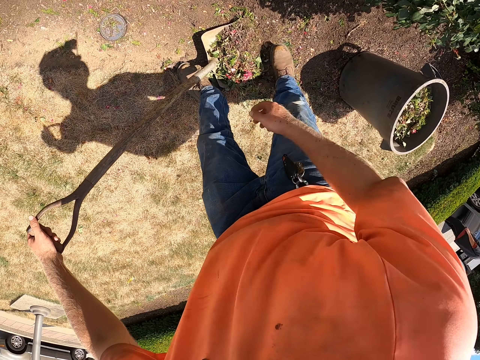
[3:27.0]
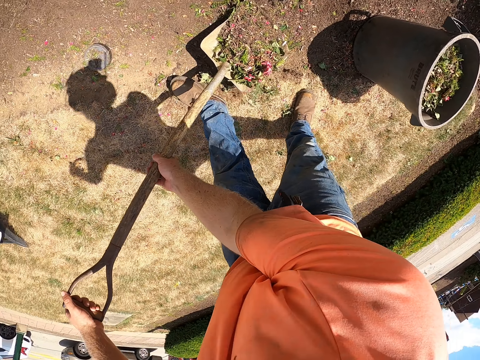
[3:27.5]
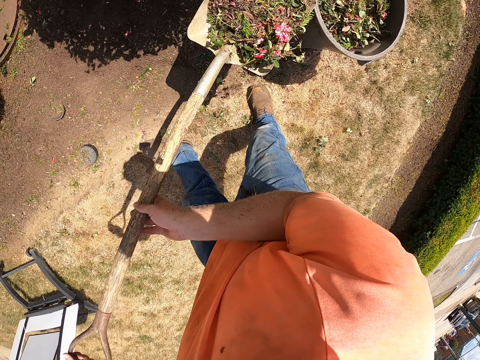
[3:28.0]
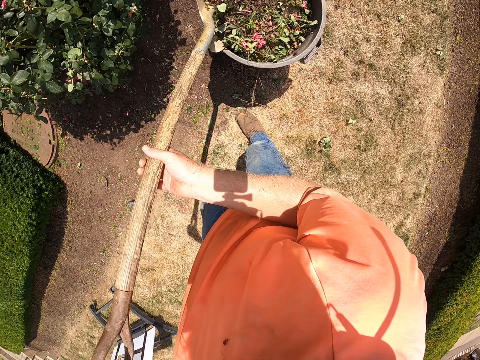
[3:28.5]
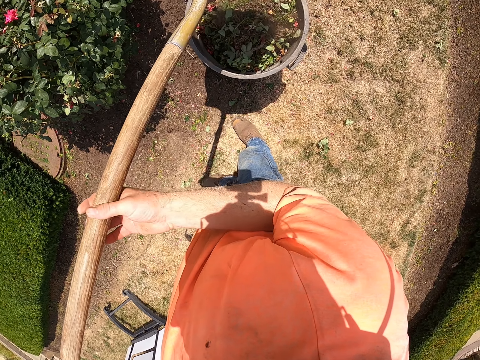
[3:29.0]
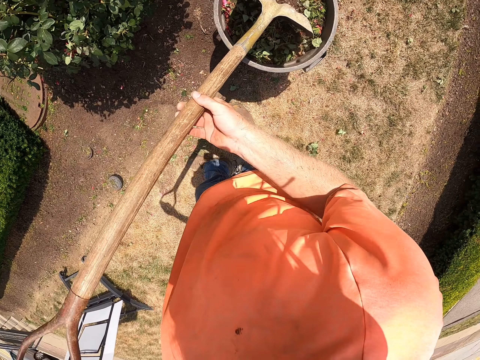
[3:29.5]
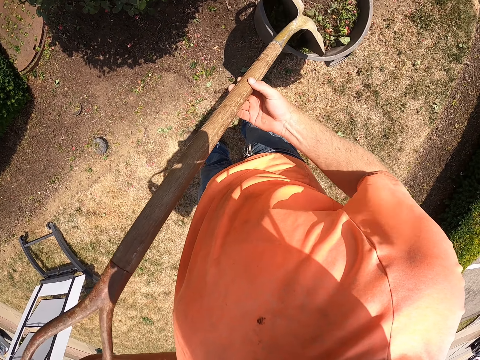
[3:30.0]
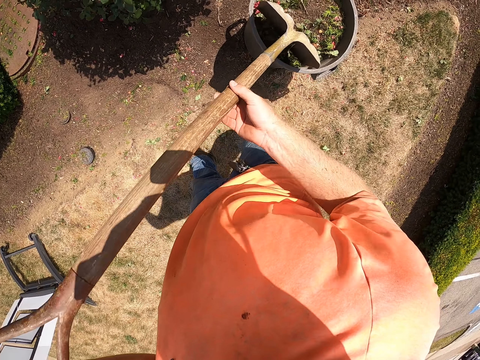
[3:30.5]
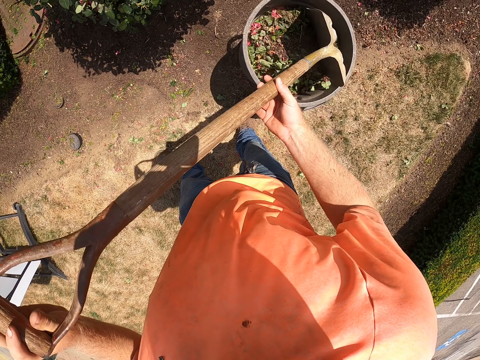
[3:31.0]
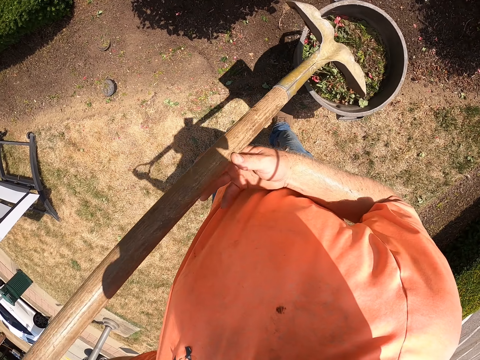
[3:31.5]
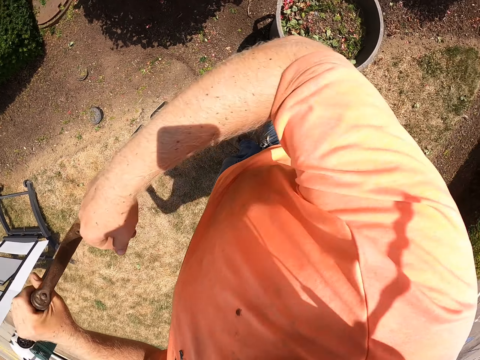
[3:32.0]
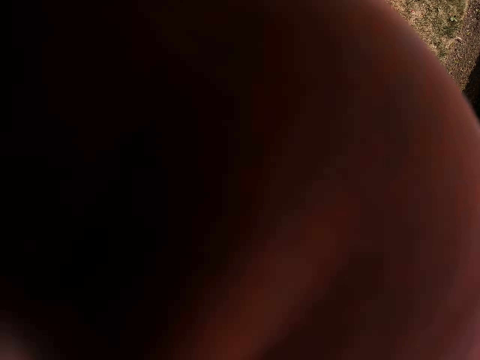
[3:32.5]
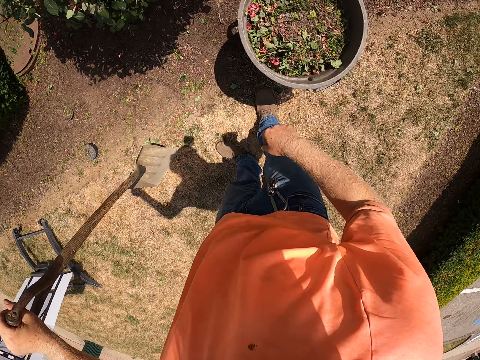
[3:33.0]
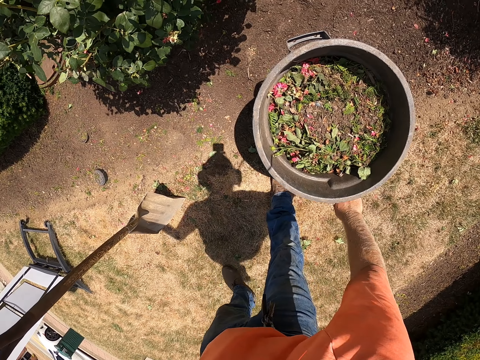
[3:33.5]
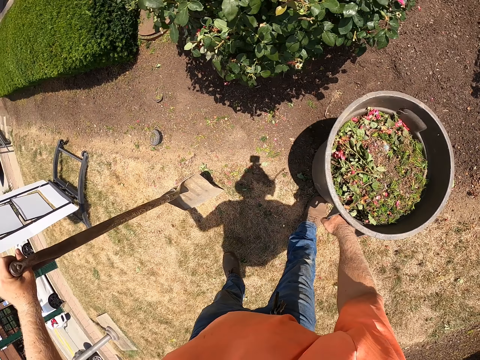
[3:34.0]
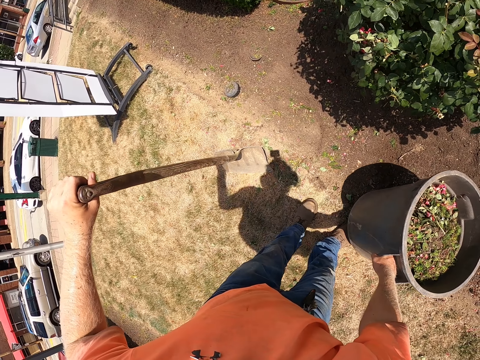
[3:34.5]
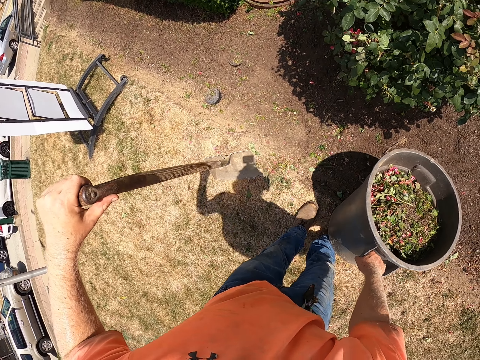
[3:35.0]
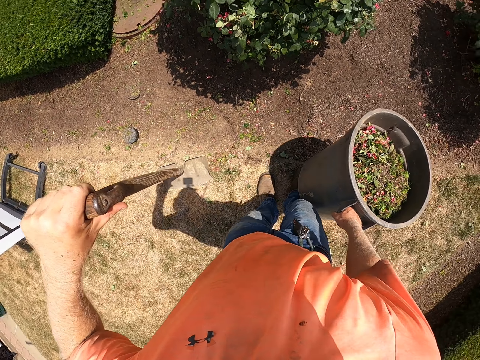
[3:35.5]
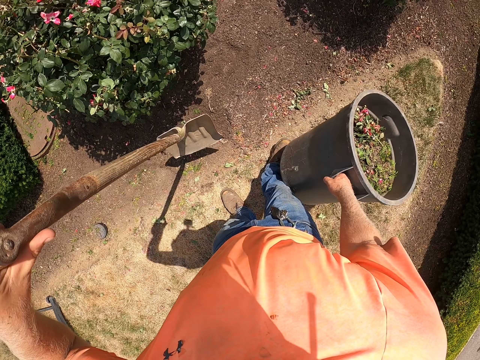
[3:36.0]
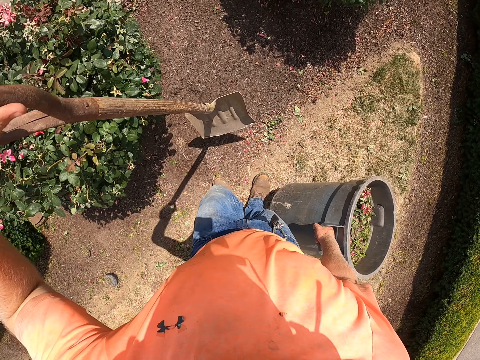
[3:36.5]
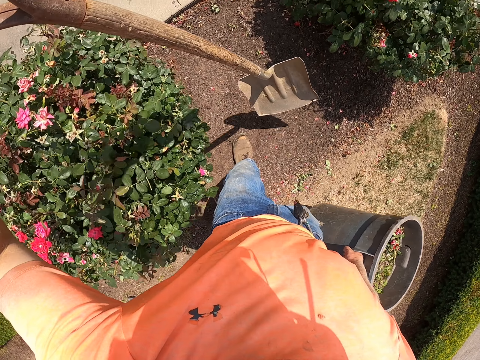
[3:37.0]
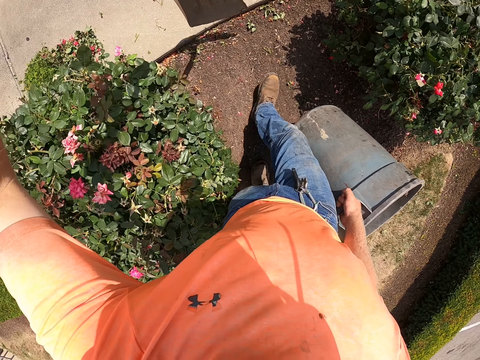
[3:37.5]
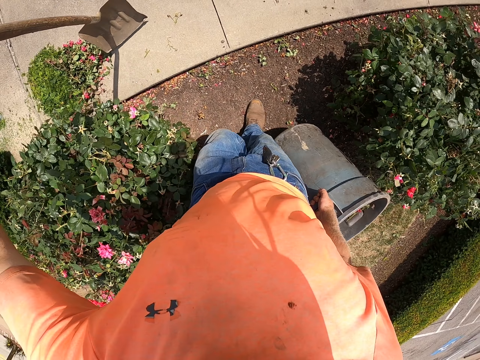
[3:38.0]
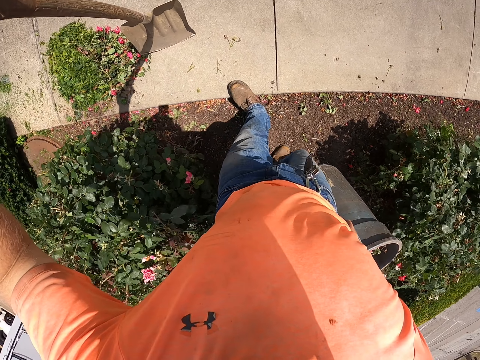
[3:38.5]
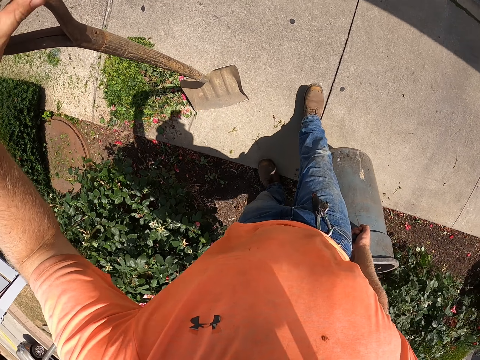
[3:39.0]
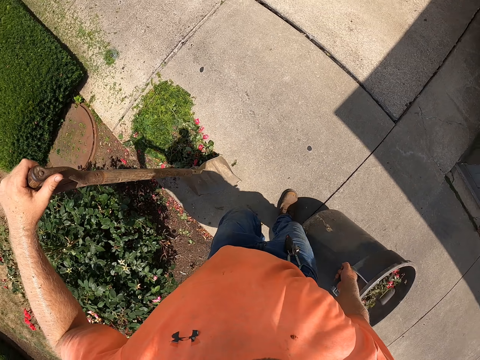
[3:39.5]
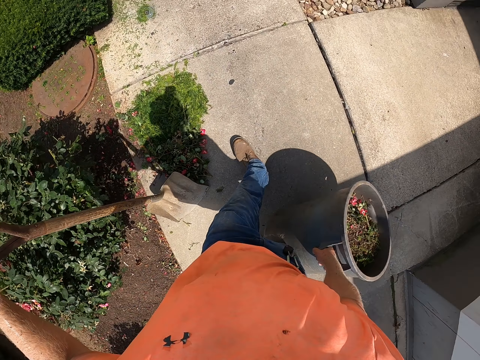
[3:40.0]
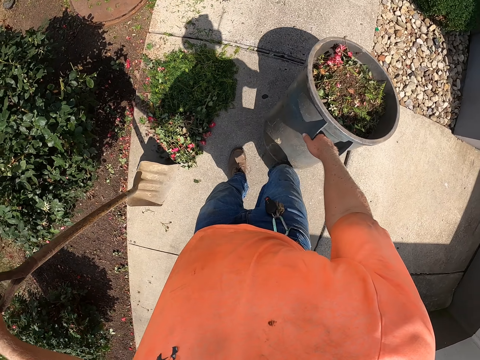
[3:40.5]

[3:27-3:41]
The camera wearer lifts the shovel or spade from the ground with both hands. He pours the grass from the shovel into the dustbin with both hands. He hits the grass into the dustbin with the shovel with his right hand. He presses the plant waste with the spade. He cleans his face with his right hand. He picks up the dustbin from the ground with his right hand. He walks towards other plant waste. He walks out of the yard.

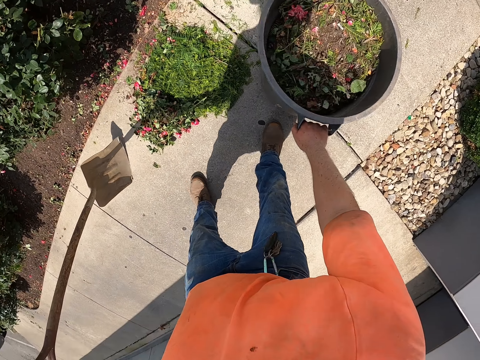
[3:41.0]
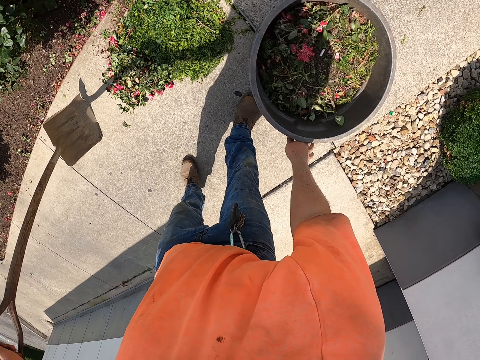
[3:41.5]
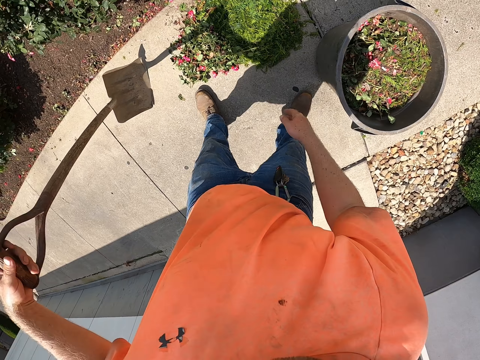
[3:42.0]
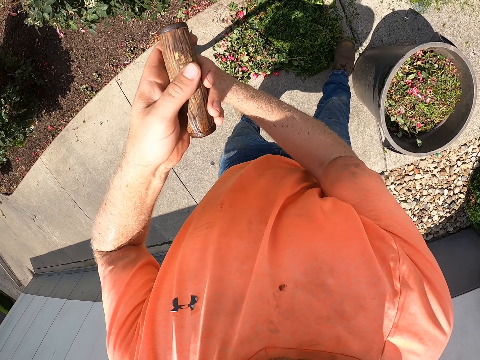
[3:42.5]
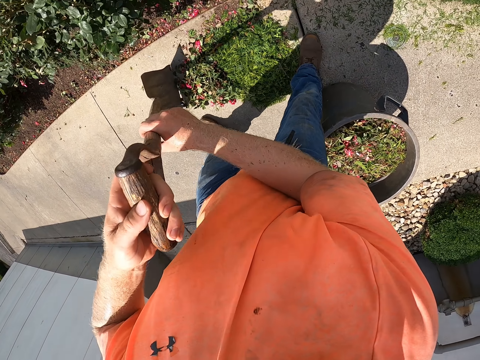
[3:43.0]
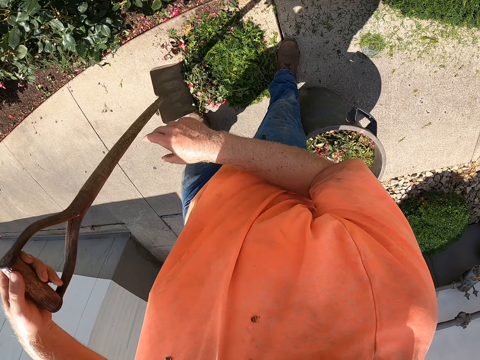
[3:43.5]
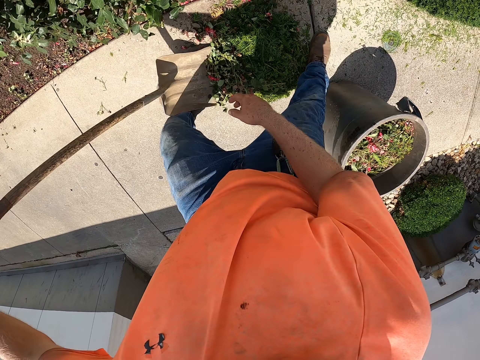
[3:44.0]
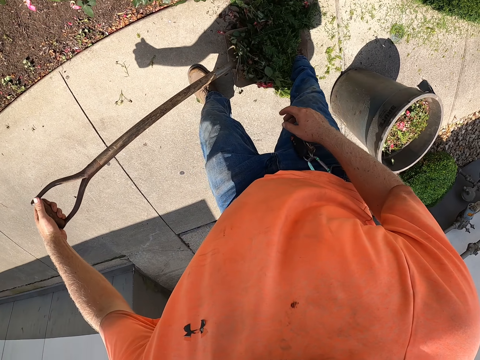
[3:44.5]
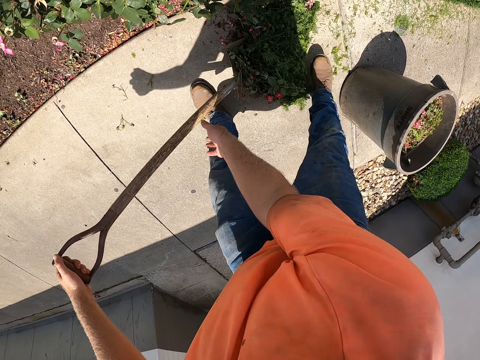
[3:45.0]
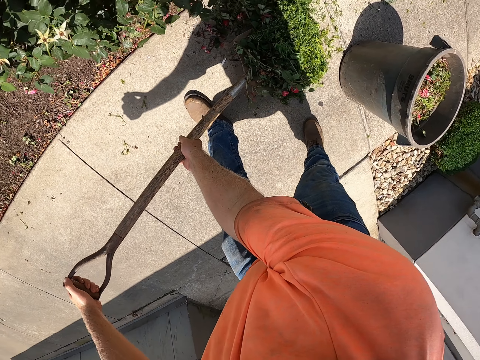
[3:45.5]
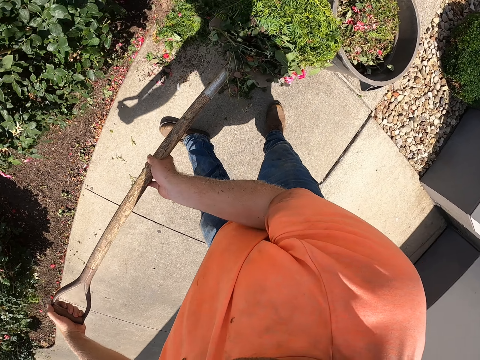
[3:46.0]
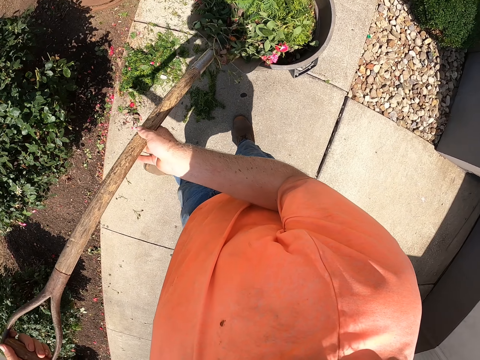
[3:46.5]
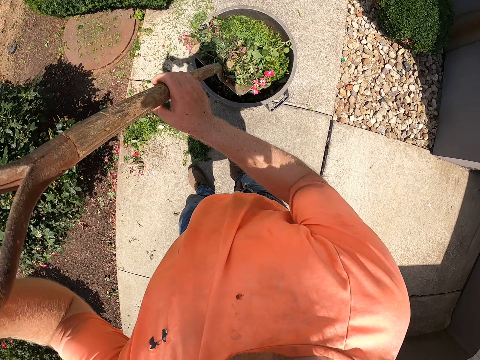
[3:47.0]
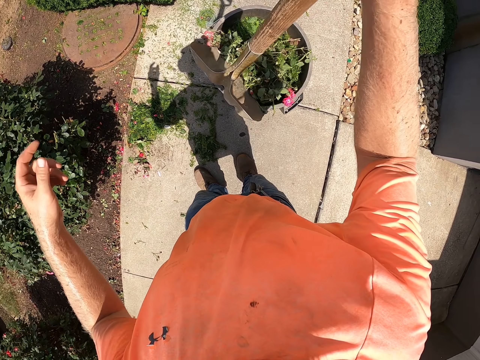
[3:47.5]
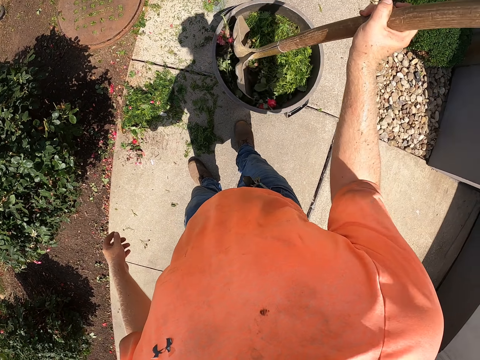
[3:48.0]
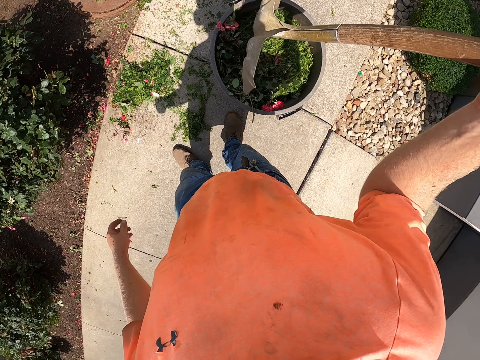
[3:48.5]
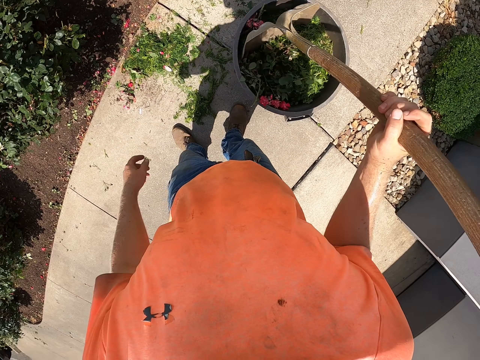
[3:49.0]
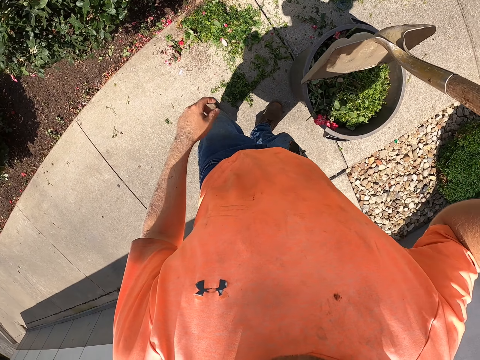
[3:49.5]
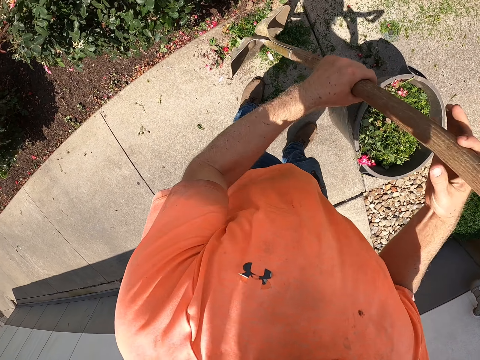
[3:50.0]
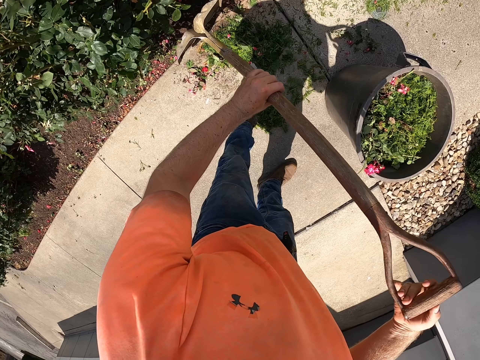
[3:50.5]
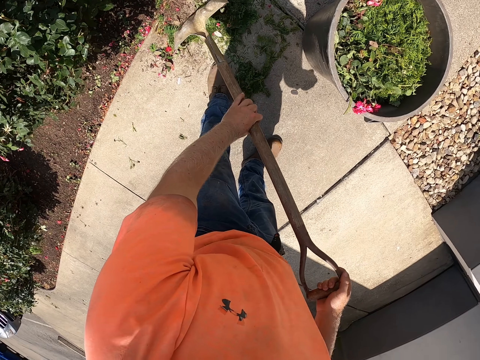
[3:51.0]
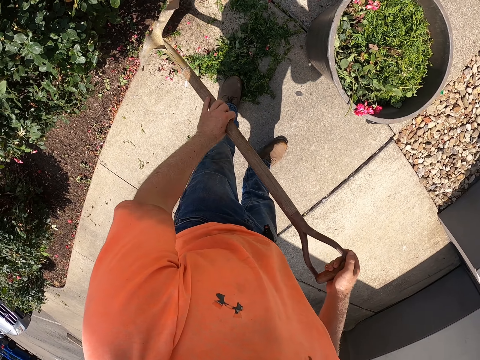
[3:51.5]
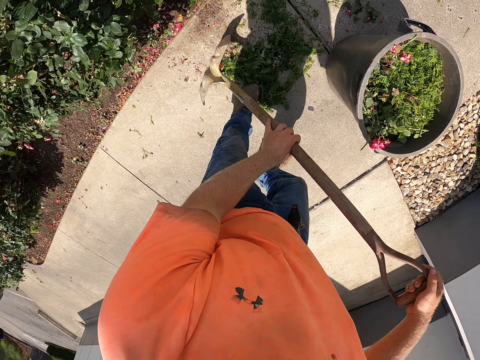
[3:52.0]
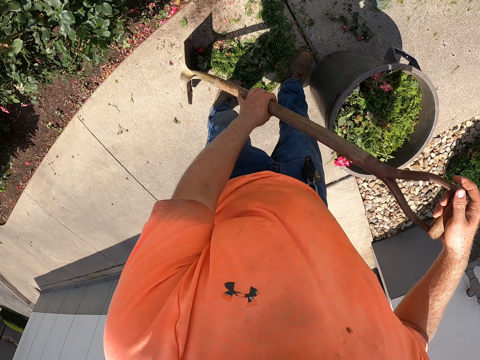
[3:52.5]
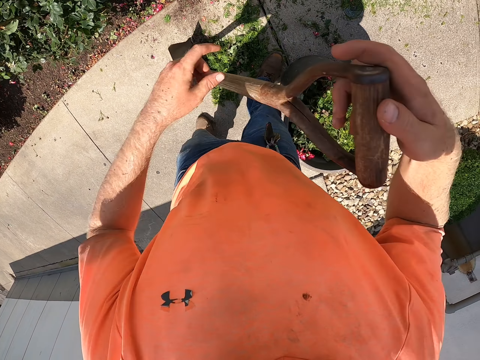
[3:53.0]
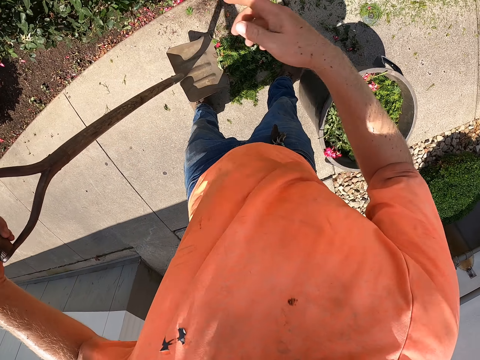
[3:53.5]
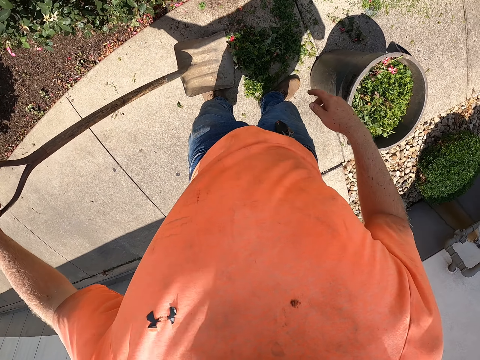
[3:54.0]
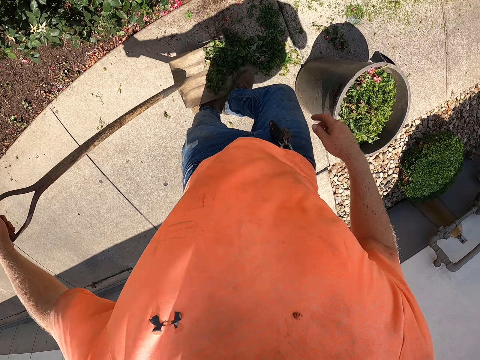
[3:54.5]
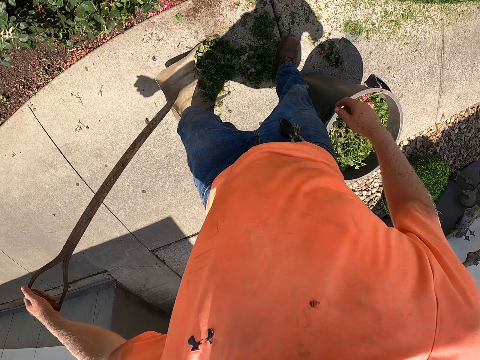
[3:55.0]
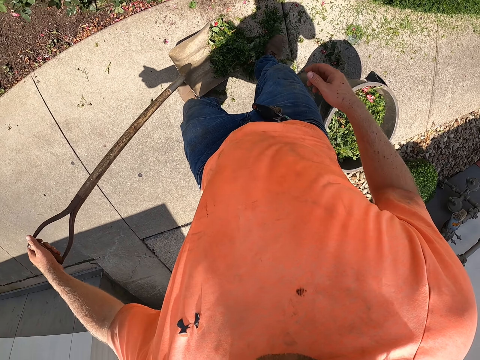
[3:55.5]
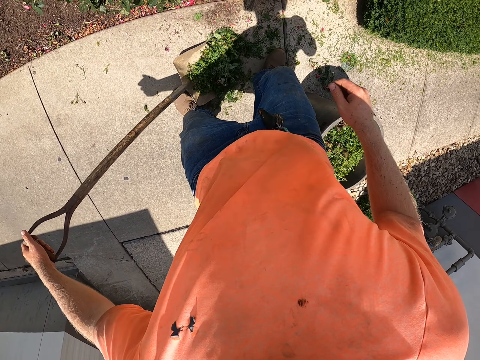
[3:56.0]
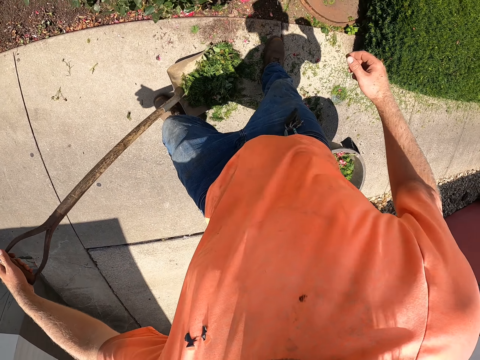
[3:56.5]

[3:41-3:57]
The camera wearer drops the dustbin on the ground with his right hand. He holds the shovel with both hands. He drops his right hand from the shovel. He collects plant waste. He sweeps the grass into the shovel with his right leg. He lifts the shovel from the ground with both hands. He pours the grass from the shovel into the dustbin with both hands. He hits the grass into the dustbin with the shovel with his right hand. He gathers the grass on the ground with the shovel with both hands. He drops his right hand from the shovel. He sweeps the grass into the shovel with his right leg.
